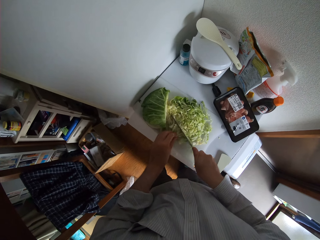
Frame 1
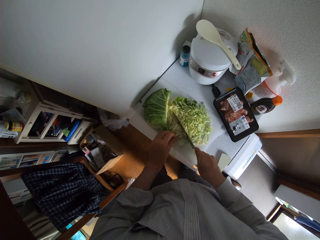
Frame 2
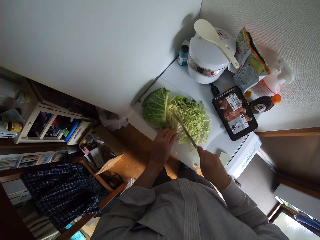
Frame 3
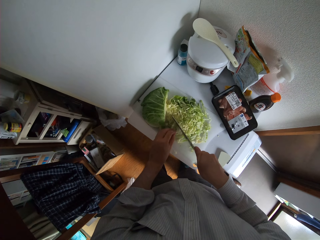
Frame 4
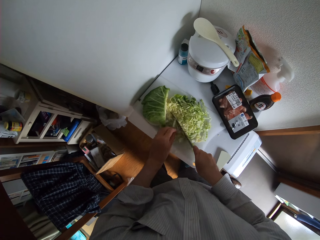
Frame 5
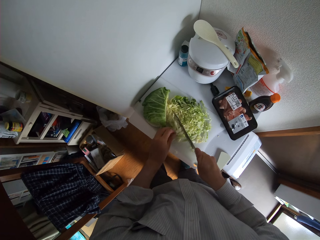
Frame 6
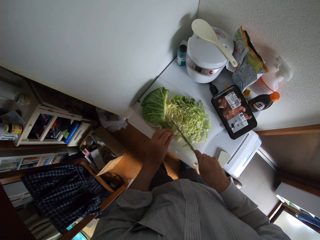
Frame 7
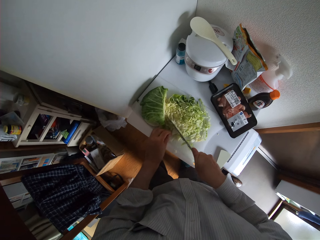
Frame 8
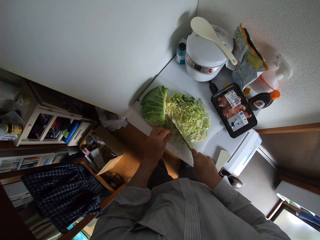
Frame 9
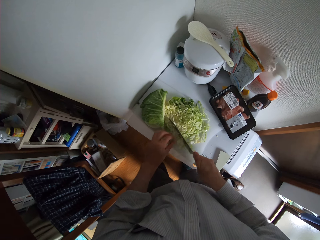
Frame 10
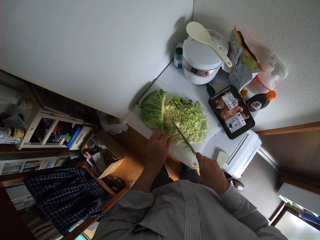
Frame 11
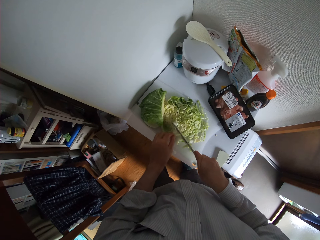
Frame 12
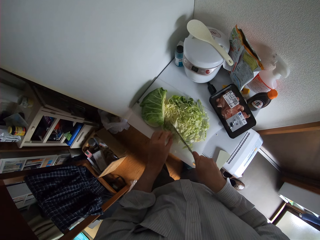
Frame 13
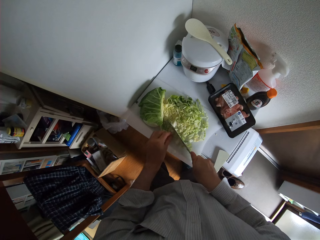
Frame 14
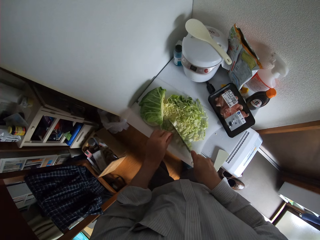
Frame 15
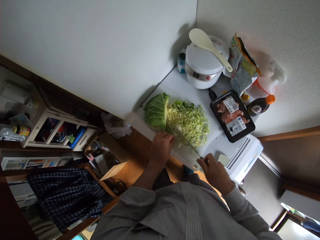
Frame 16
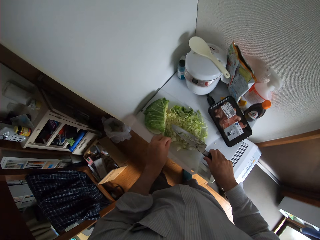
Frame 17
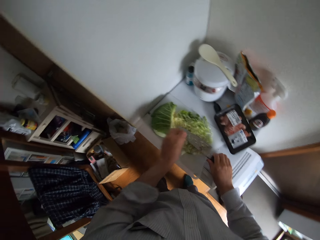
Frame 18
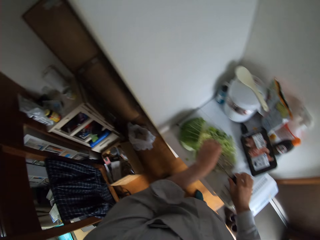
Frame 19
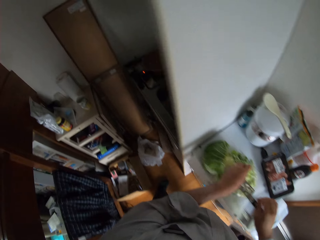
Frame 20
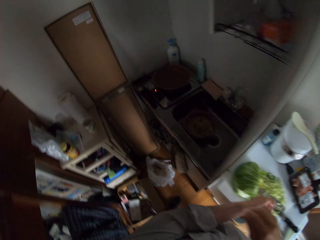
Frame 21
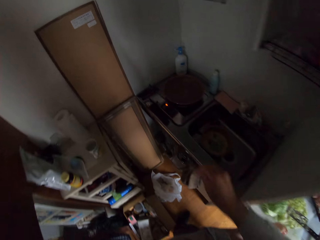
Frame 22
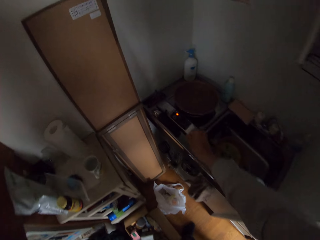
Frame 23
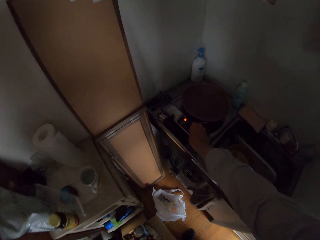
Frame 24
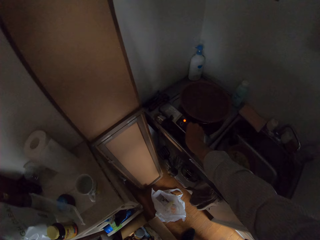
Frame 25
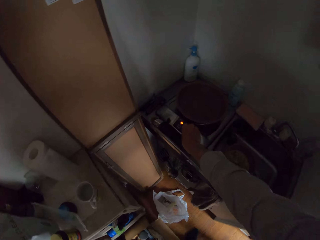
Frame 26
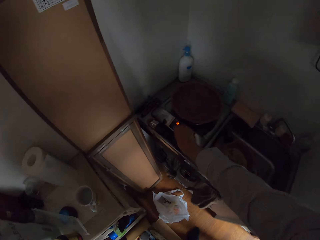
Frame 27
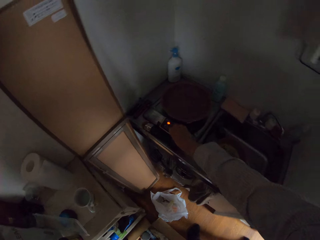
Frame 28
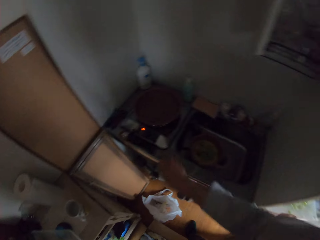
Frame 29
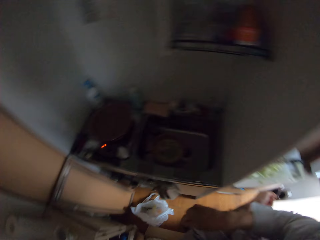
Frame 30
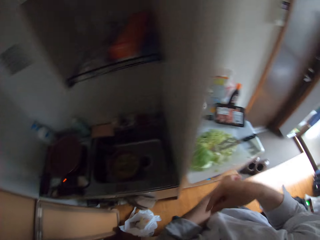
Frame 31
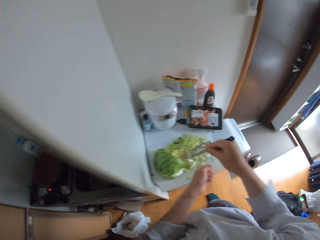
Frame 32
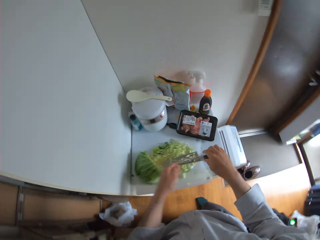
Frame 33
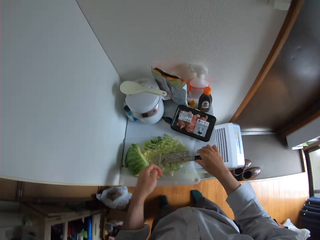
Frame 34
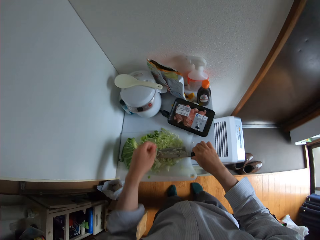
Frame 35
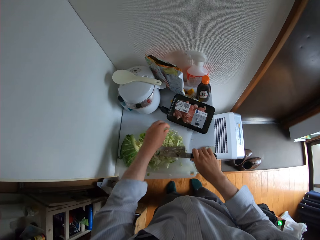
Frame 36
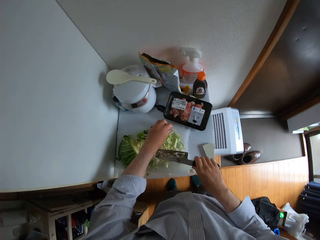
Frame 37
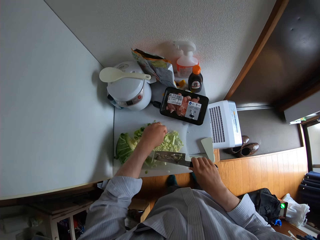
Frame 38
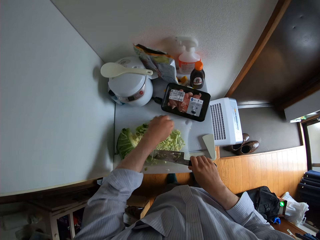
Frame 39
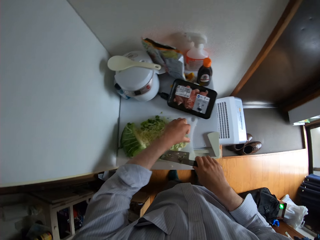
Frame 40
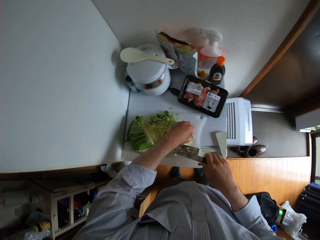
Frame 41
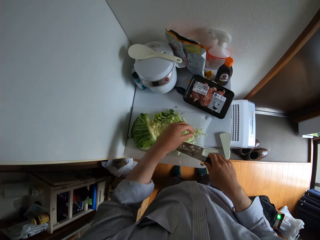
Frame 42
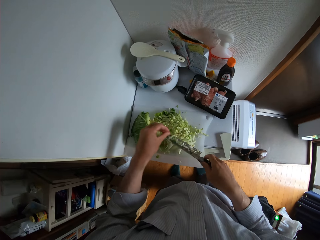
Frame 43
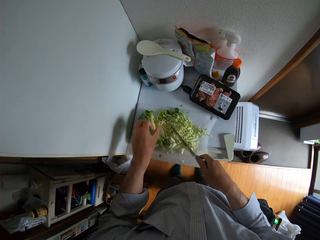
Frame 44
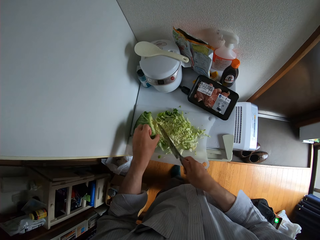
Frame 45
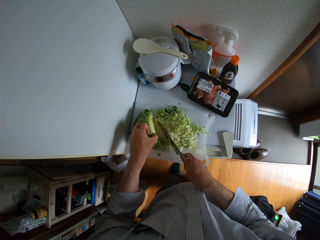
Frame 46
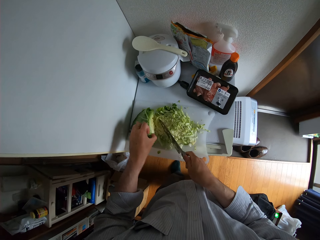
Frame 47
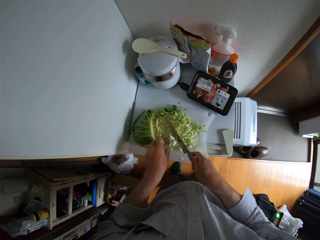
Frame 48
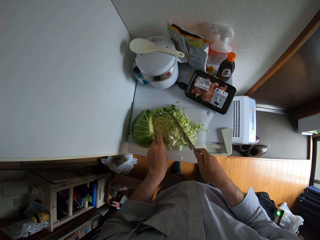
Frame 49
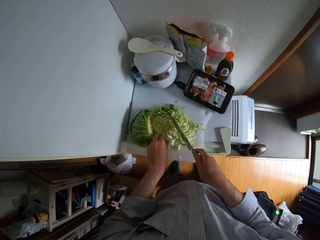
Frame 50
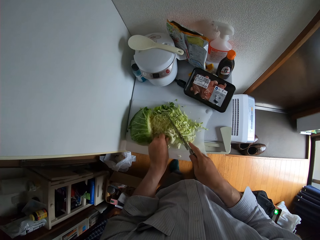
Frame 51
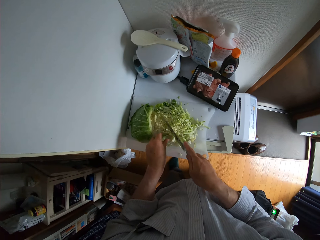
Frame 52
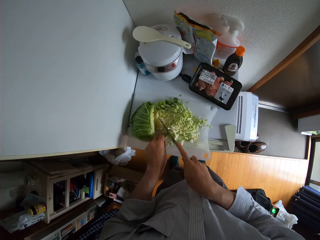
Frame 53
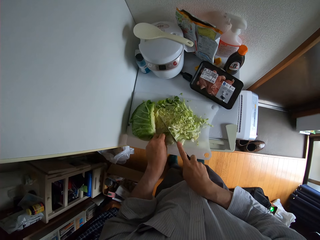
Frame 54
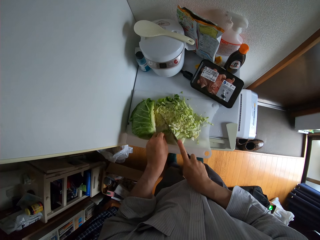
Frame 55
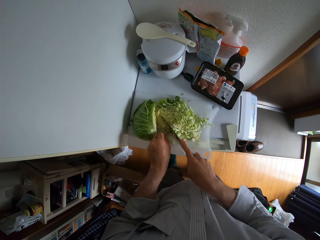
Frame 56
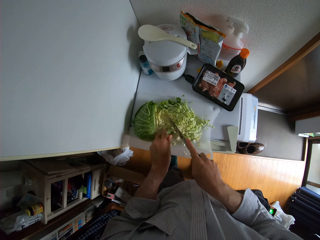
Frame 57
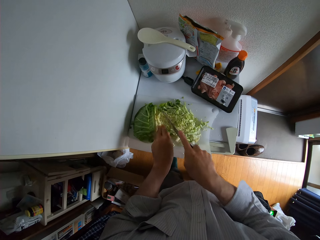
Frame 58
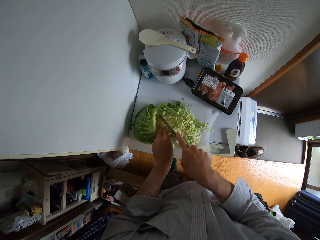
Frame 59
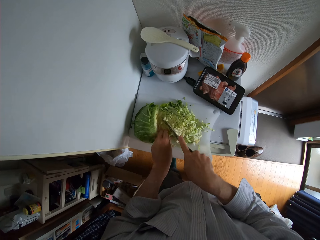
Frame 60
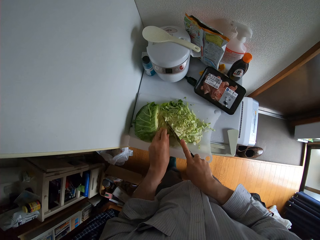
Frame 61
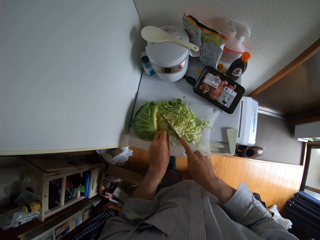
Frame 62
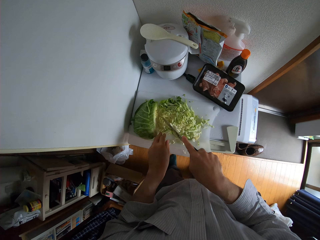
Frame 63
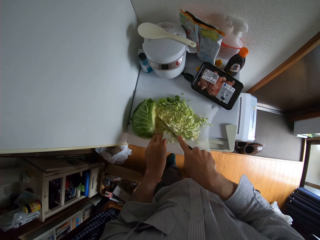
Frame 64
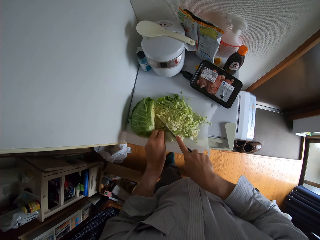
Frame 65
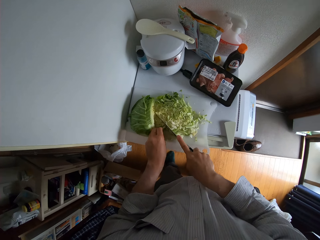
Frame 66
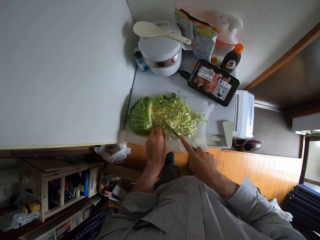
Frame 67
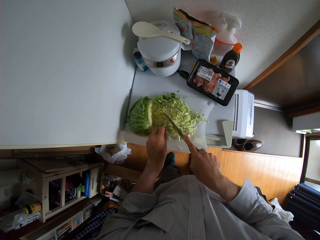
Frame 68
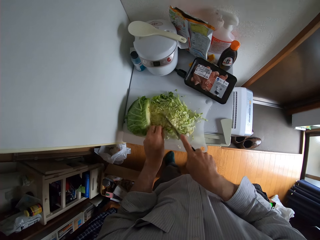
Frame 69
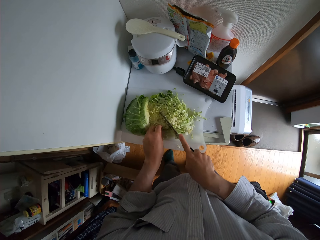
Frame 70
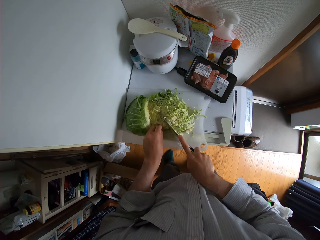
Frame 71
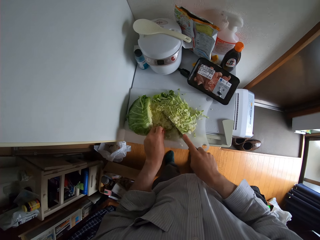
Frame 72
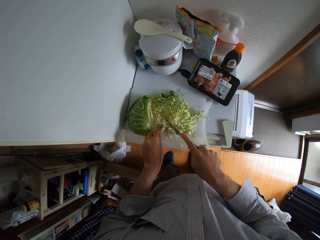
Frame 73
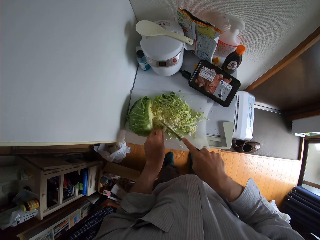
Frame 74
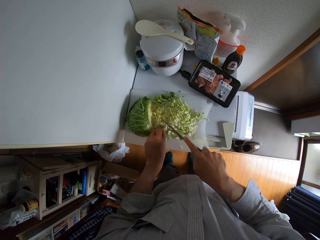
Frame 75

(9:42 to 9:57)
The camera wearer places the knife on the chopping board or cutting board. They touch the cooker. They turn the grill knob. They pick up the knife from the chopping board. They cut the cabbage with the knife on the cutting board.

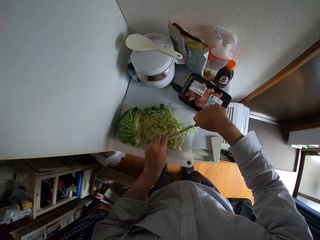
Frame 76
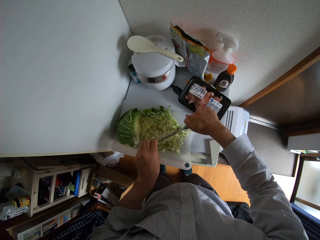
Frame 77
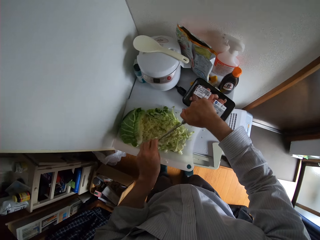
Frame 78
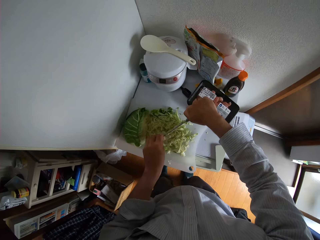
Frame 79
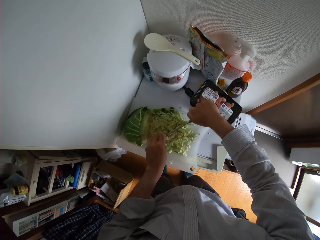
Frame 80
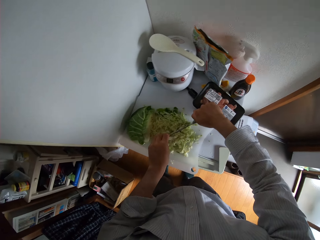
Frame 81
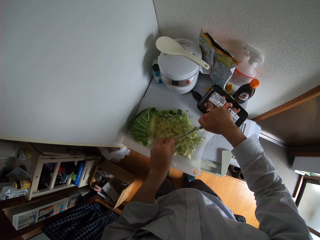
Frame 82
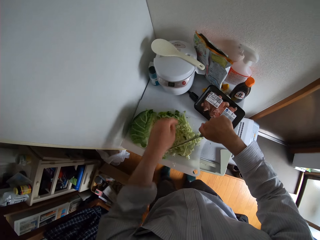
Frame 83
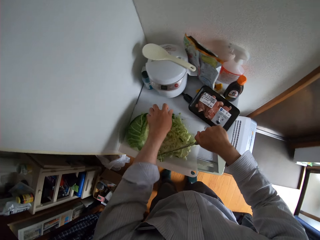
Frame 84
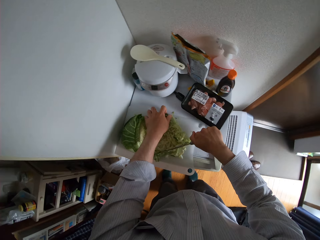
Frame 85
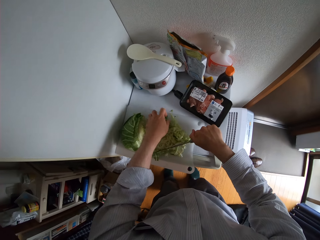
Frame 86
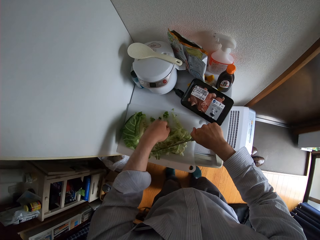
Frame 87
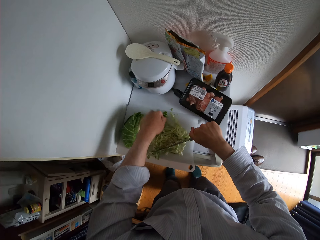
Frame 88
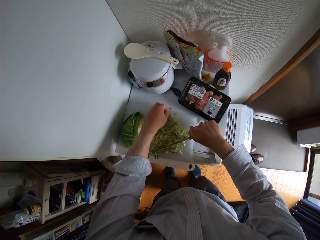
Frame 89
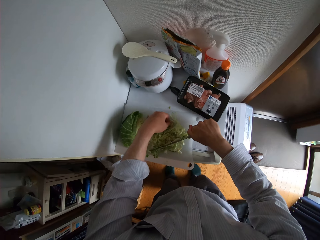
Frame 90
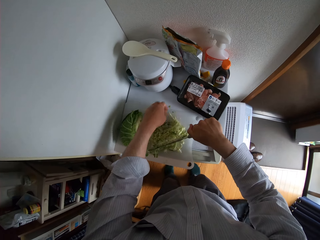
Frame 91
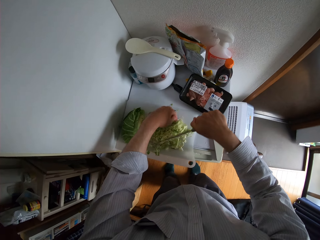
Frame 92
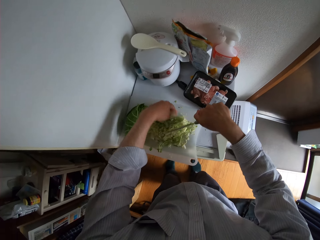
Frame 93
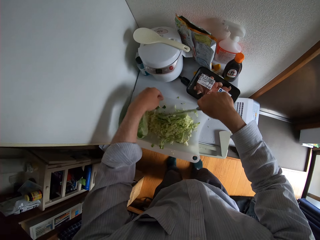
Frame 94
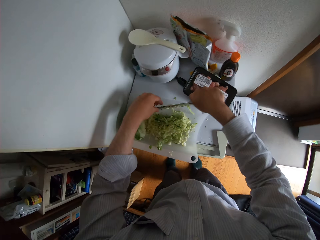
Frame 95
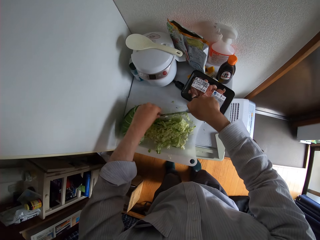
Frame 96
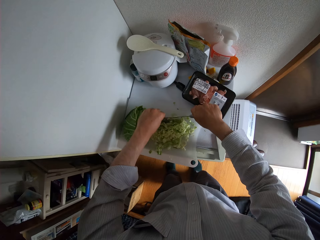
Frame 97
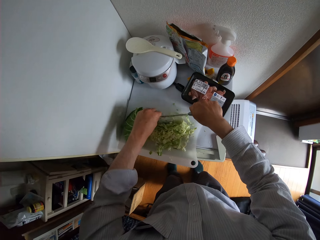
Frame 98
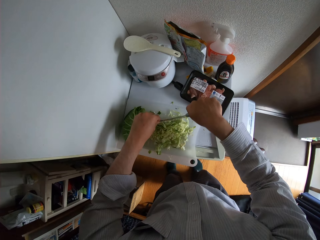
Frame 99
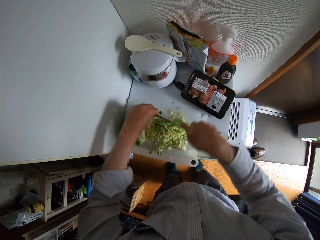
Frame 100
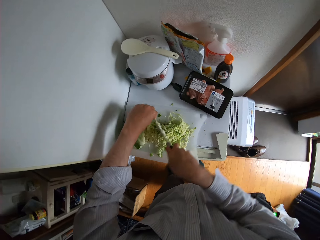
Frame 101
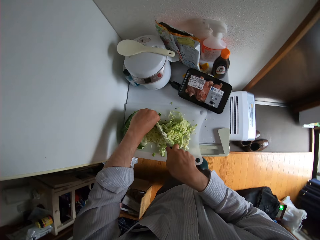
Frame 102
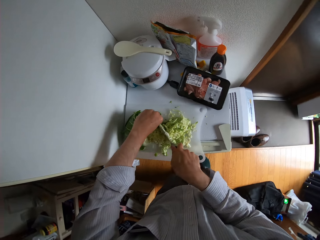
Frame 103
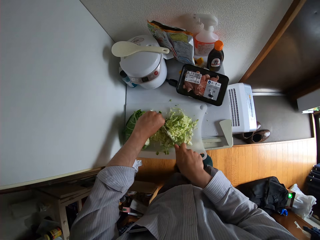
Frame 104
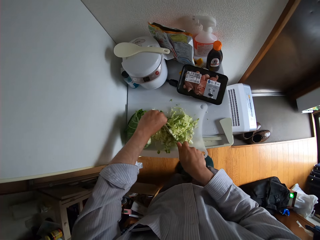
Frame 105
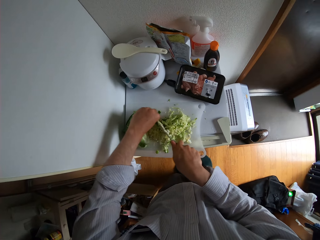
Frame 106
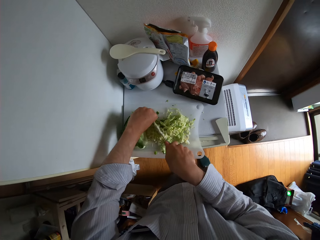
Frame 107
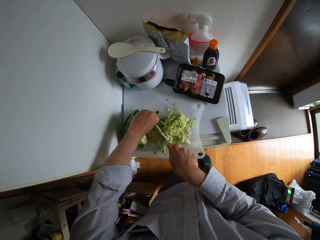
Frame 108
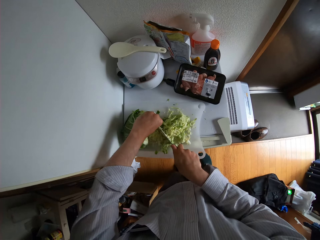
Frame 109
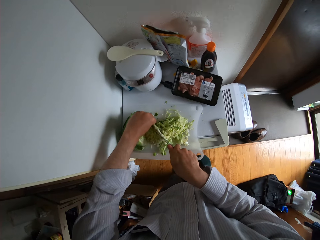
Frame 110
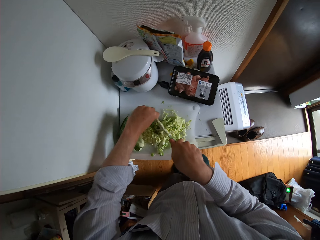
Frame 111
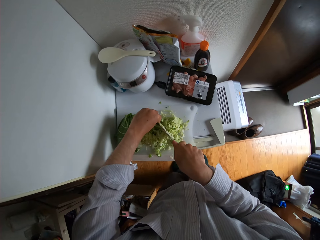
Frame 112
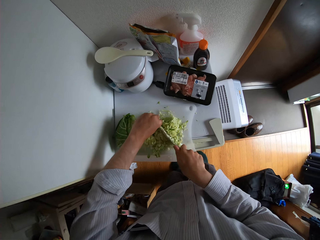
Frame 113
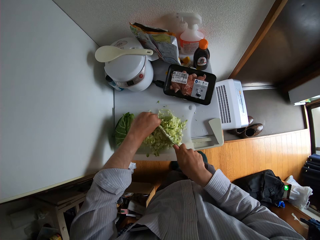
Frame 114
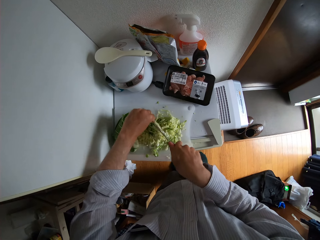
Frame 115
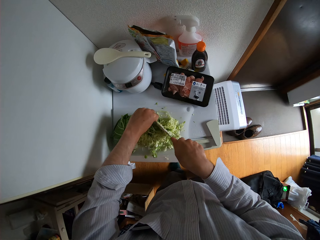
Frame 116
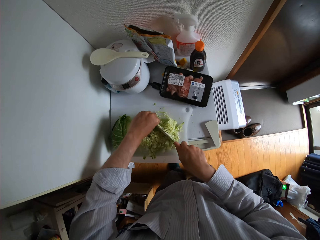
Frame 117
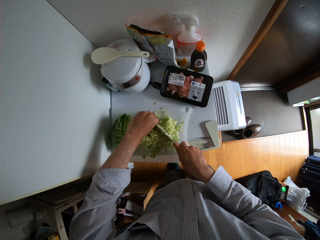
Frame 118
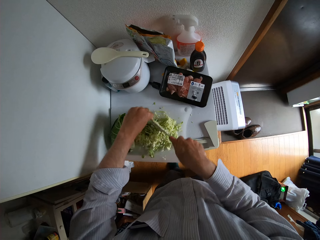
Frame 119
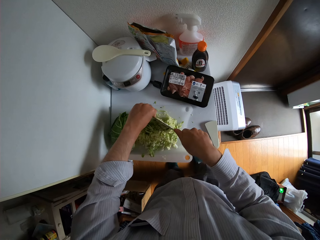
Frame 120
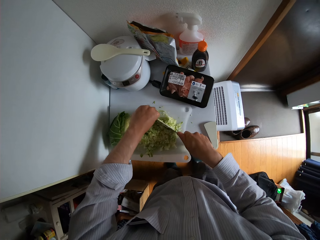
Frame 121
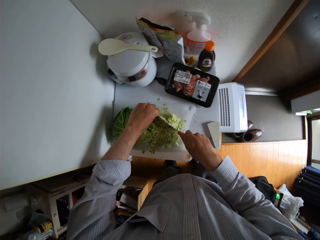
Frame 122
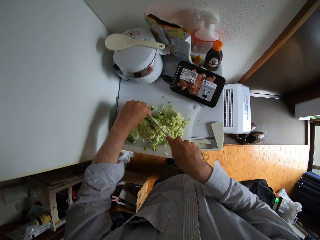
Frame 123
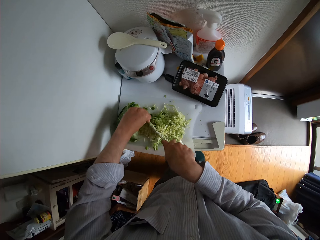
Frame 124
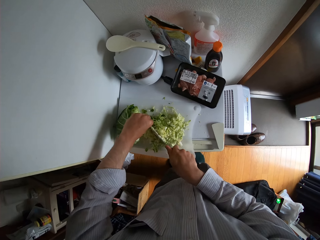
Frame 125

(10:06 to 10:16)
The camera wearer puts the cabbage together. They cut the cabbage with the knife.
